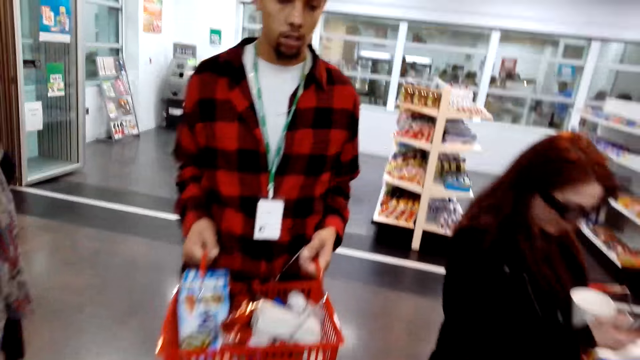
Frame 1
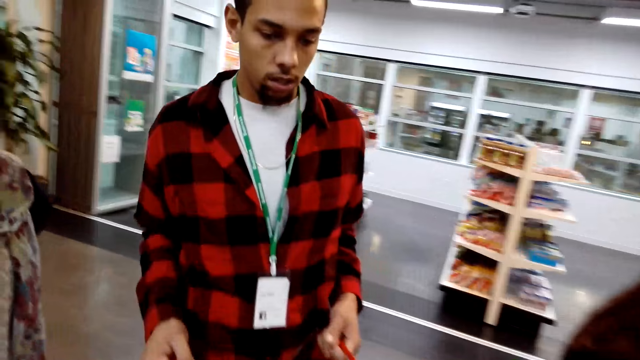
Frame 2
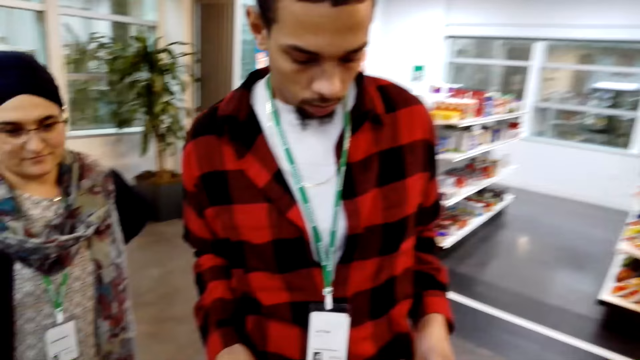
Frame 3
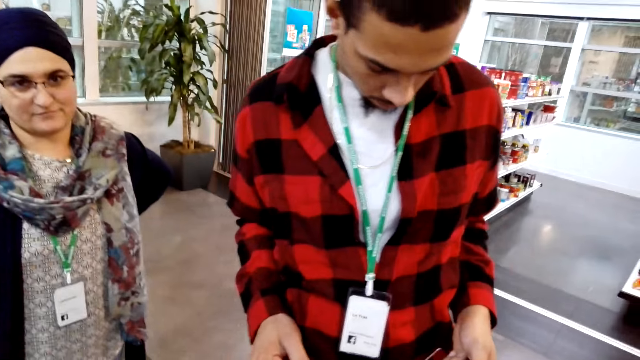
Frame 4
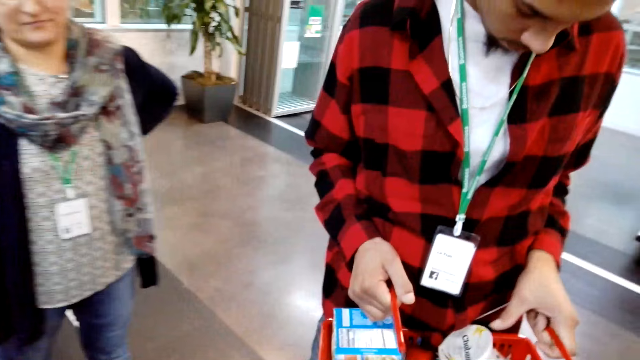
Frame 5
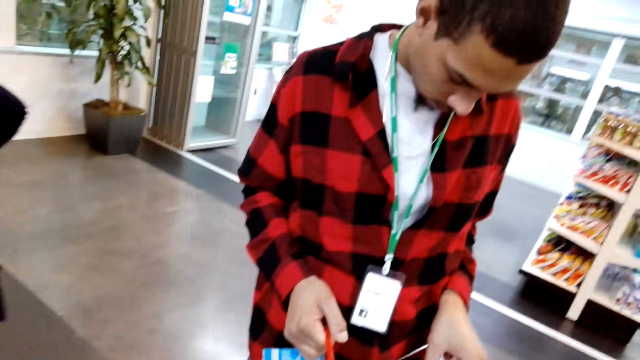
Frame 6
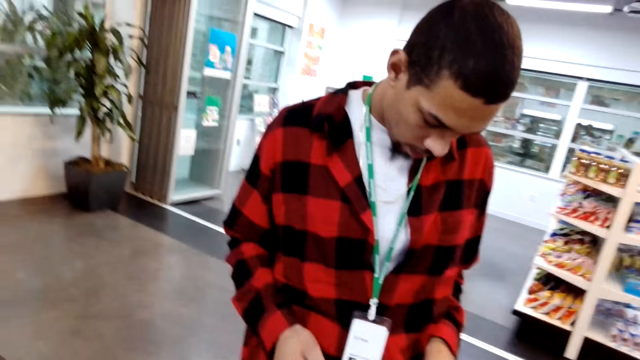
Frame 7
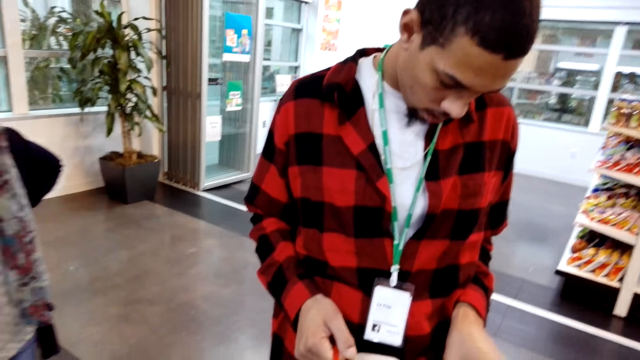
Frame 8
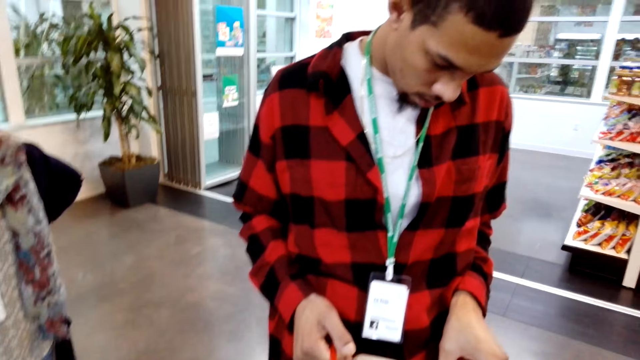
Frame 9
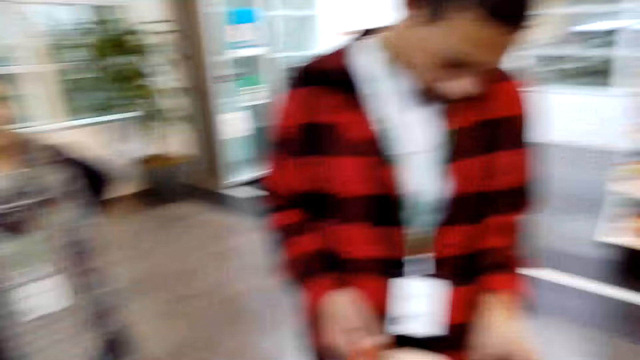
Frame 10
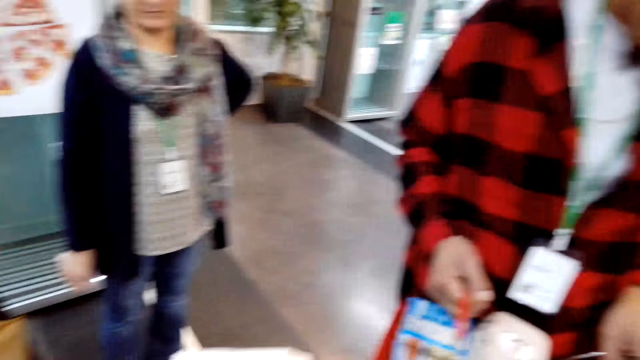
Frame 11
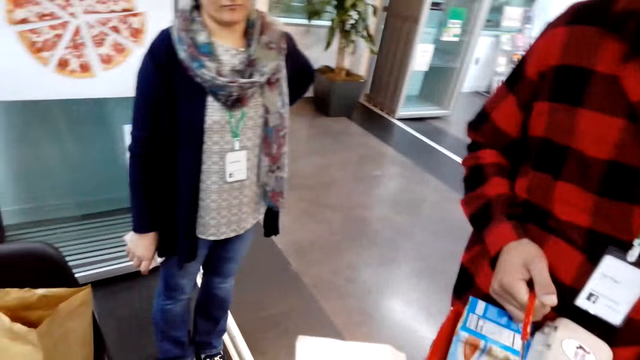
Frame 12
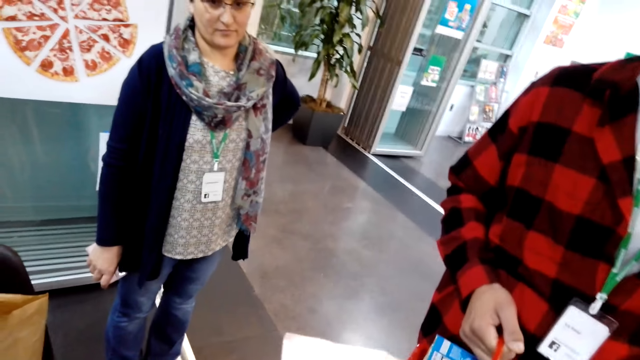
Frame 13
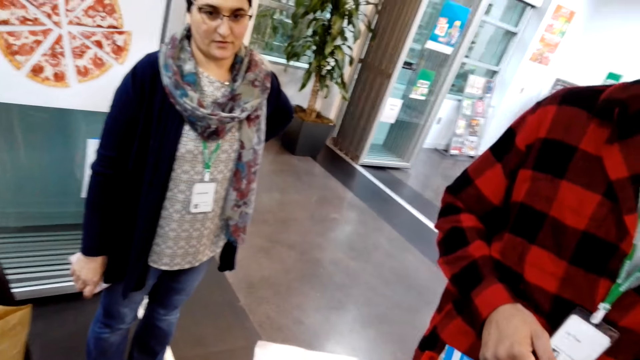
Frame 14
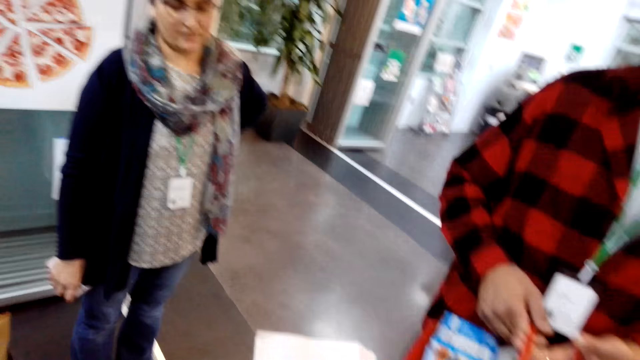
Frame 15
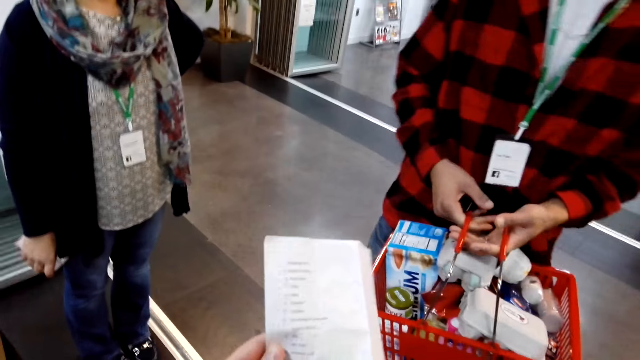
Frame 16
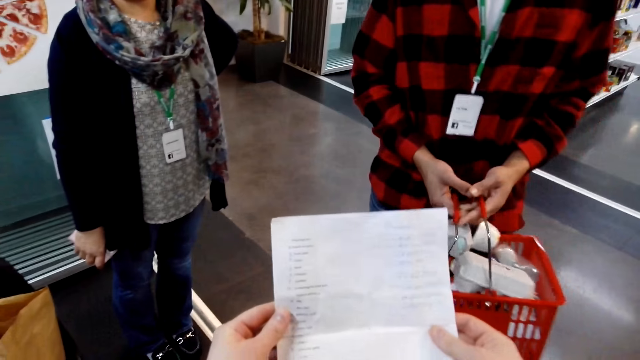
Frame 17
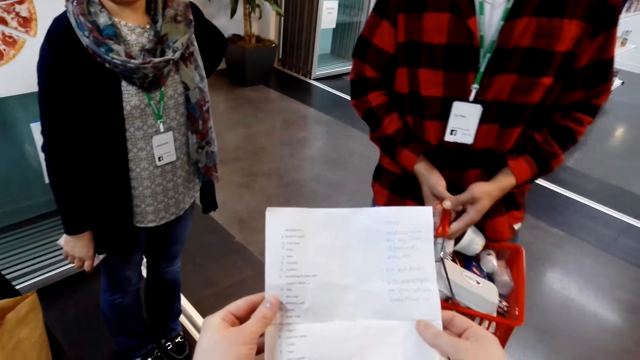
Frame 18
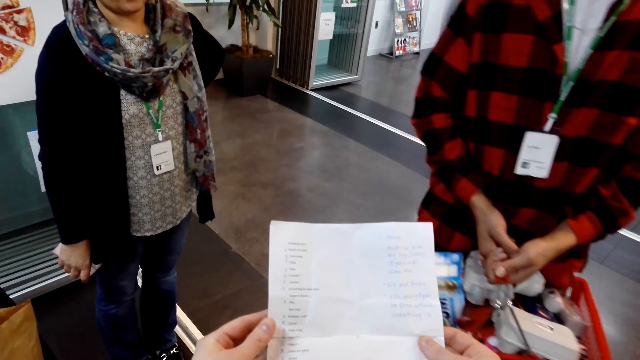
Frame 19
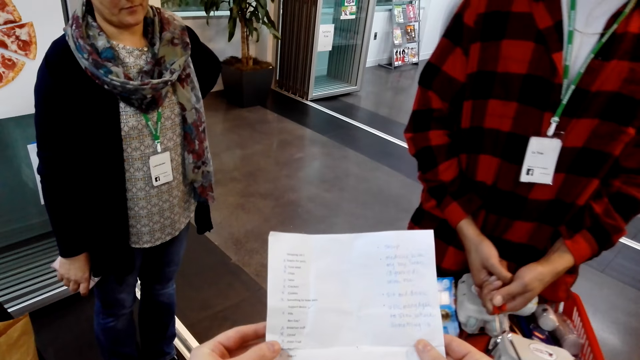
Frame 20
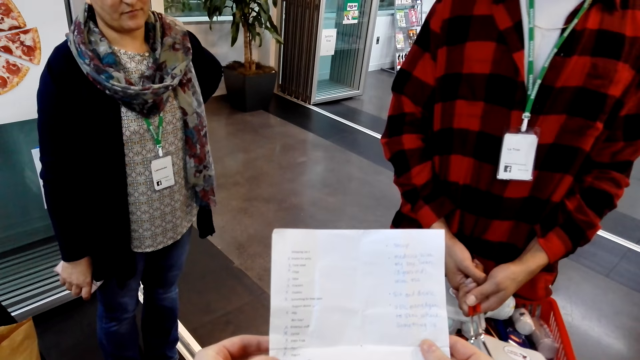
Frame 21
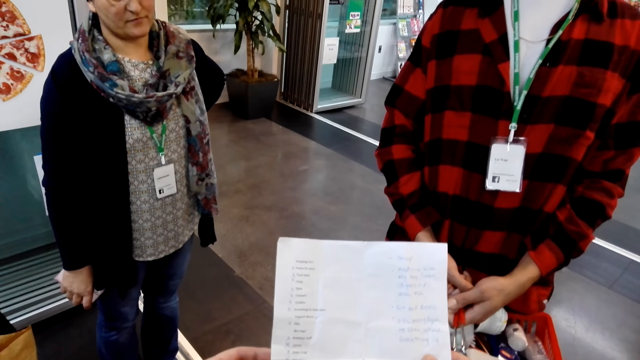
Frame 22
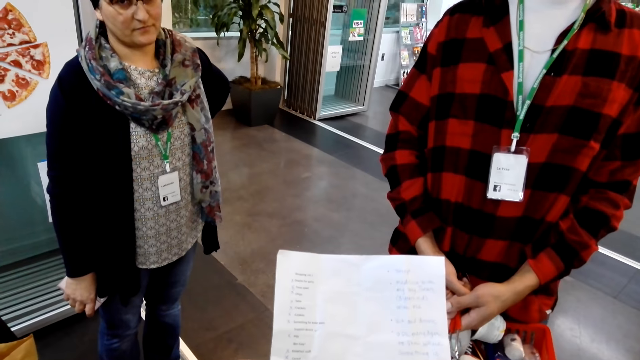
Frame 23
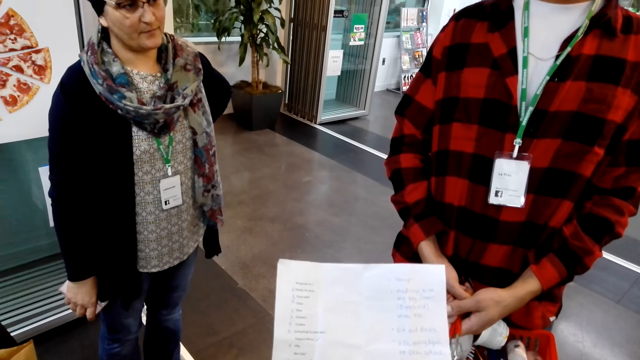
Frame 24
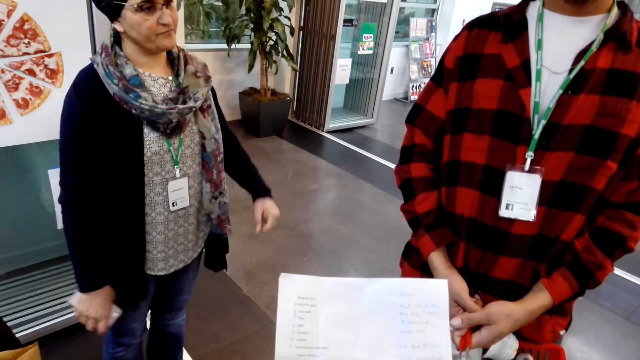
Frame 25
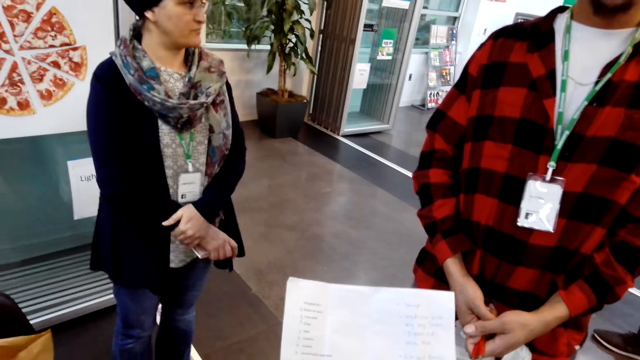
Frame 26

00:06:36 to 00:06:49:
A man holds a shopping basket. The camera wearer puts yoghurt and a plastic box of cake in the shopping bag. The man looks into the shopping bag. The camera wearer holds a sheet of paper. They look at the paper.

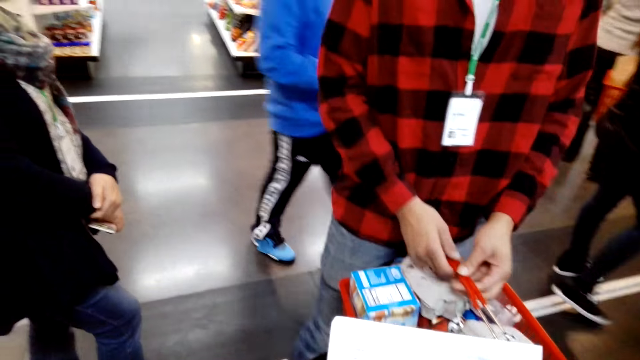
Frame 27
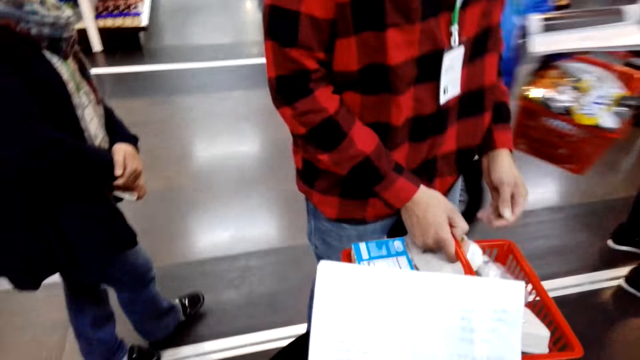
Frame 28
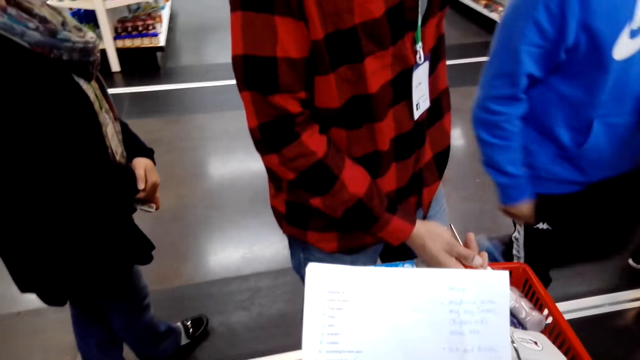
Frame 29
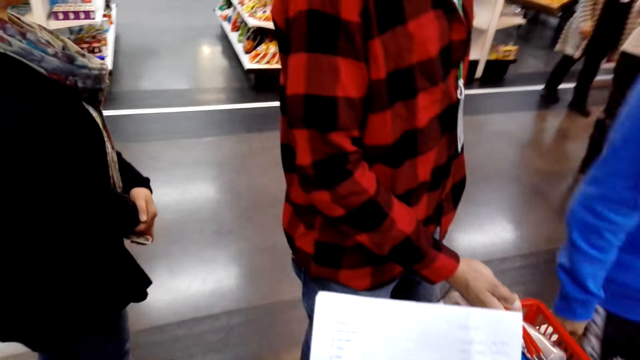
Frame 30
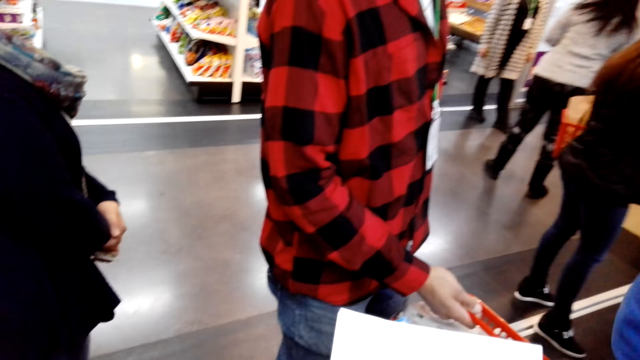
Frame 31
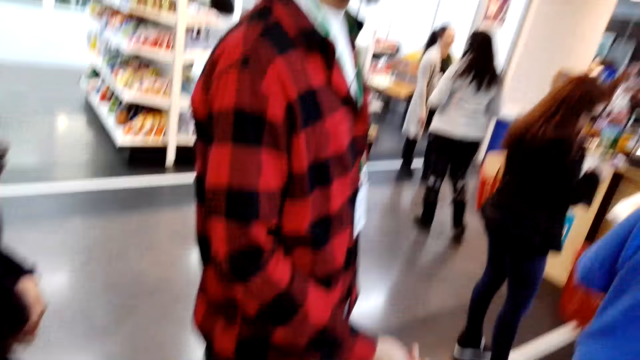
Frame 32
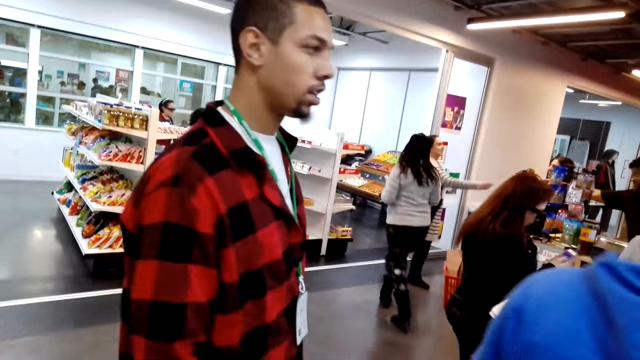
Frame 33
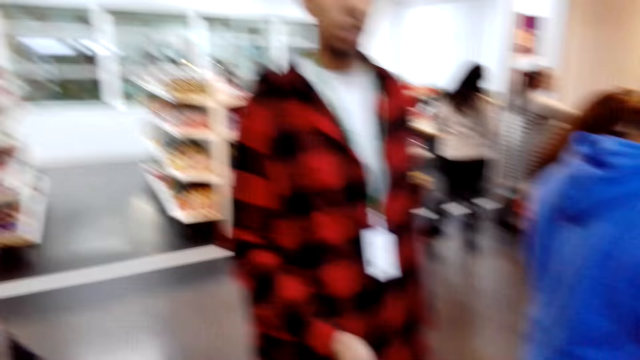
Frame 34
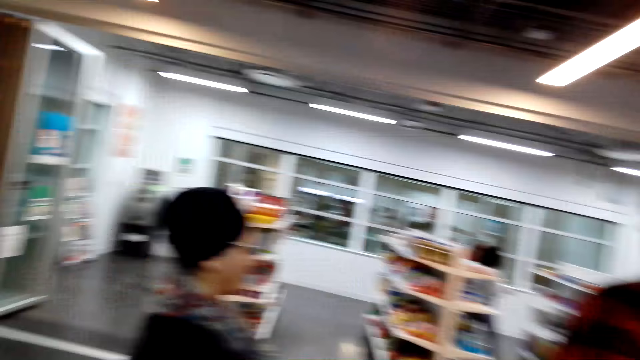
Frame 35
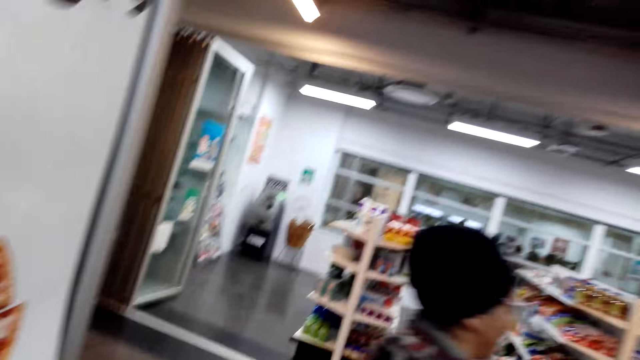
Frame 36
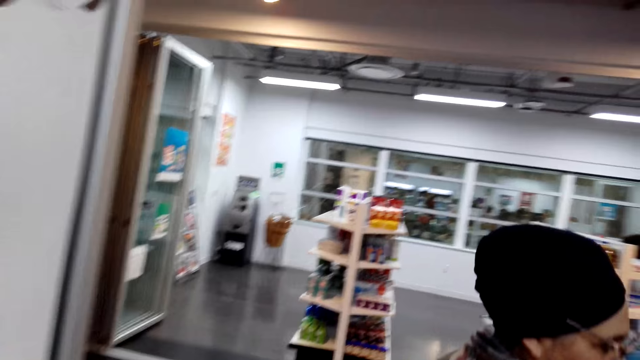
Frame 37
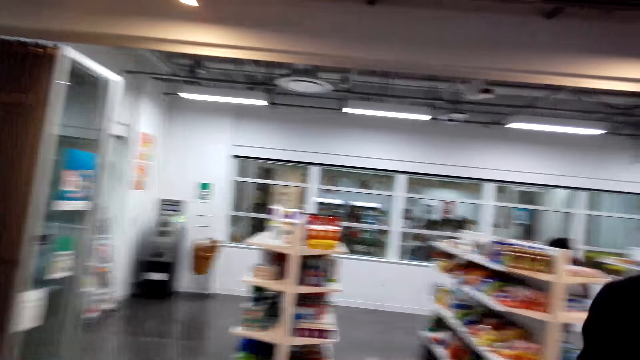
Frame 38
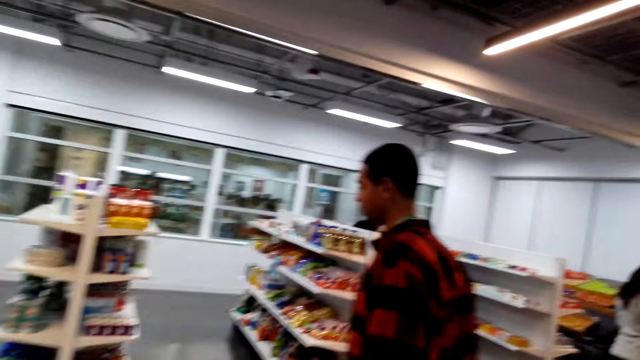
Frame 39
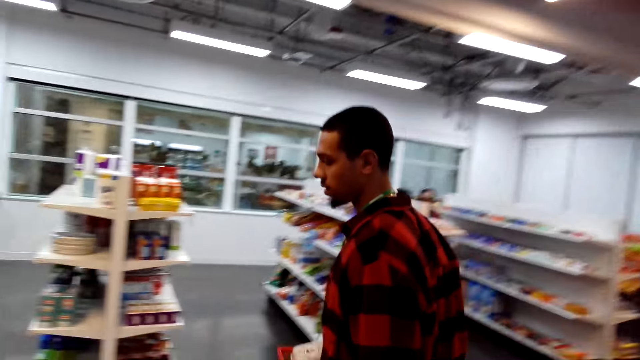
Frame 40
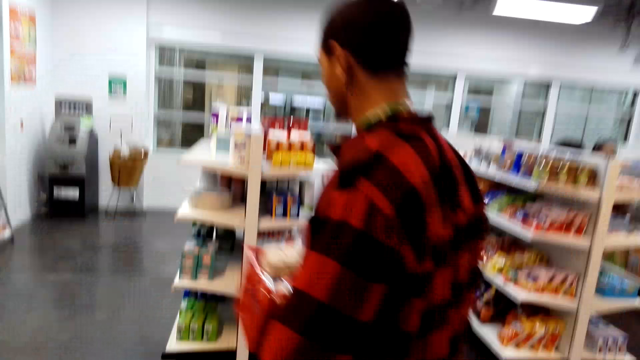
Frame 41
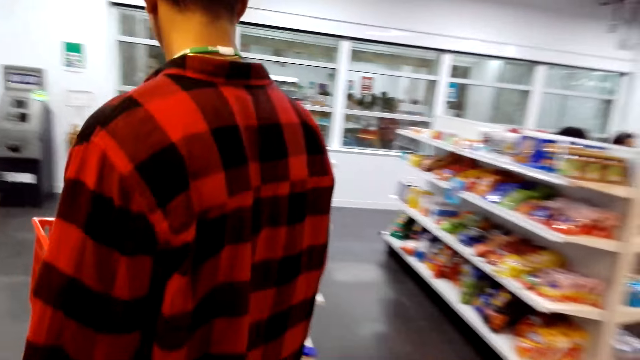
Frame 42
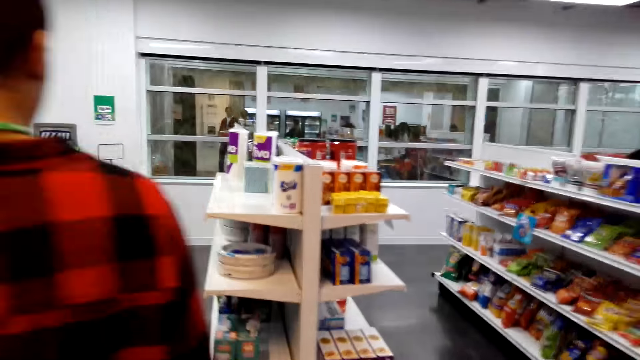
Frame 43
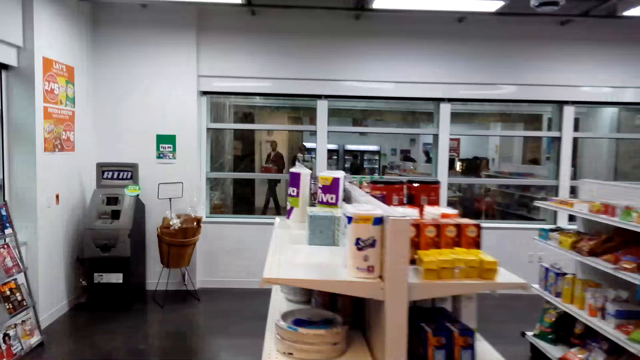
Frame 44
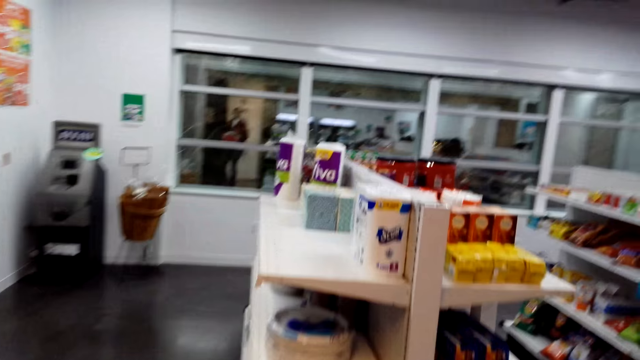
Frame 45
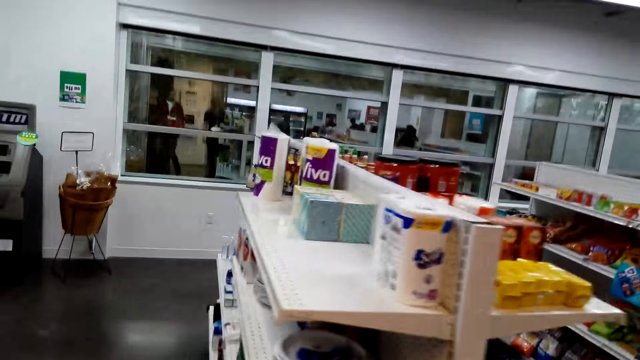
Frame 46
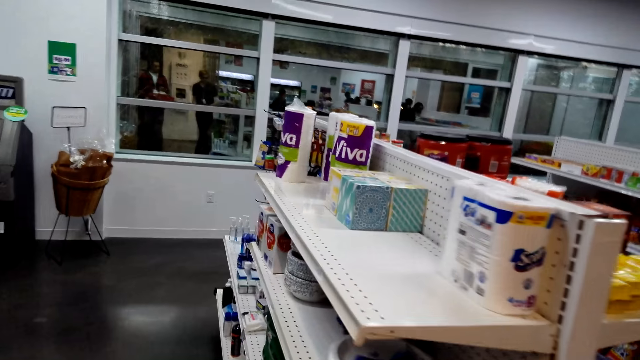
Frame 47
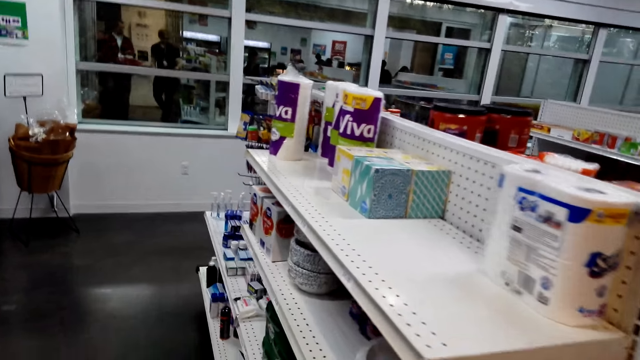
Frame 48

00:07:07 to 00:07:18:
The camera wearer holds a shopping list. They walk around the shop. A man walks around the shop.
